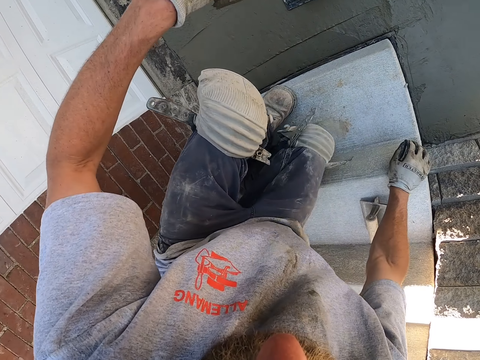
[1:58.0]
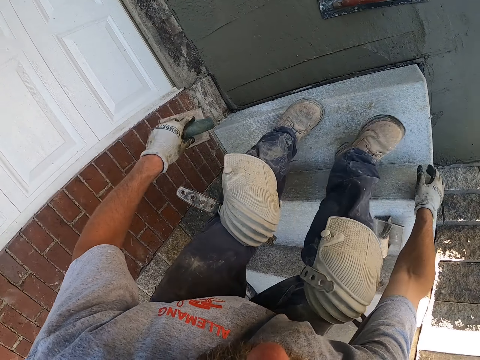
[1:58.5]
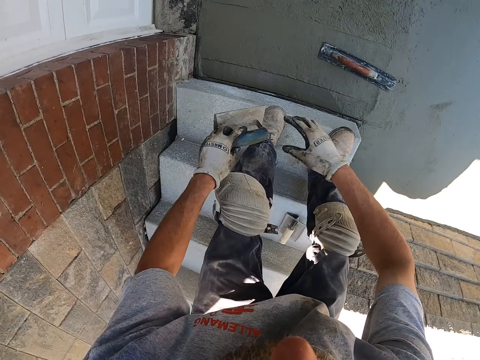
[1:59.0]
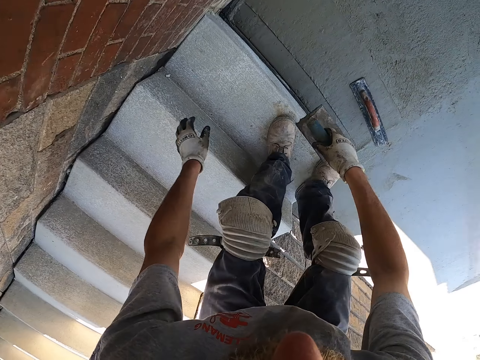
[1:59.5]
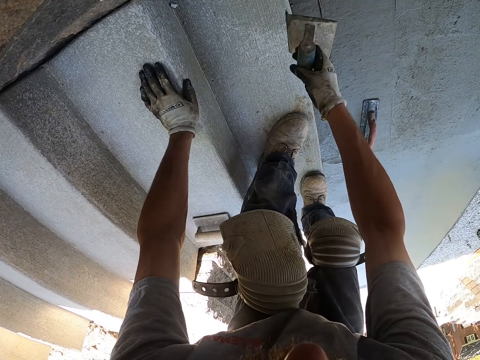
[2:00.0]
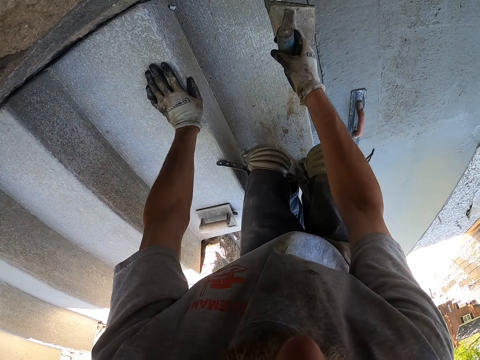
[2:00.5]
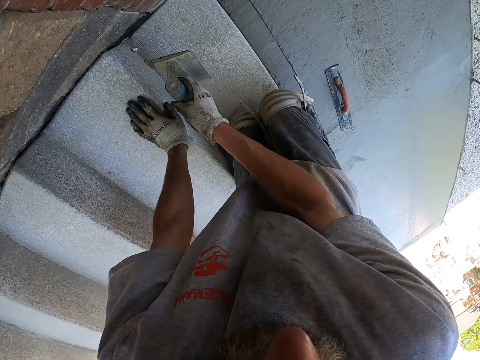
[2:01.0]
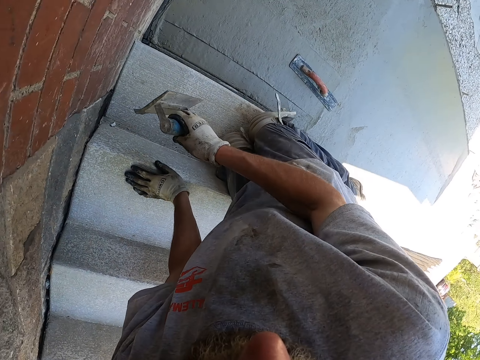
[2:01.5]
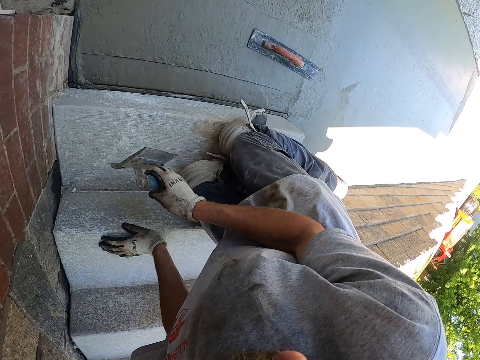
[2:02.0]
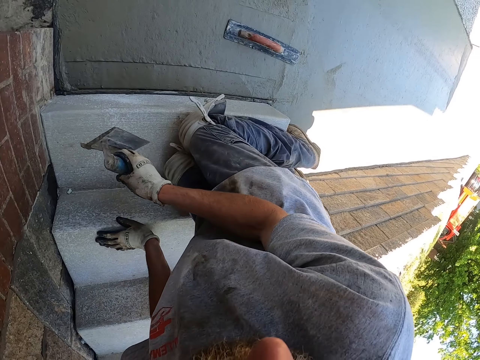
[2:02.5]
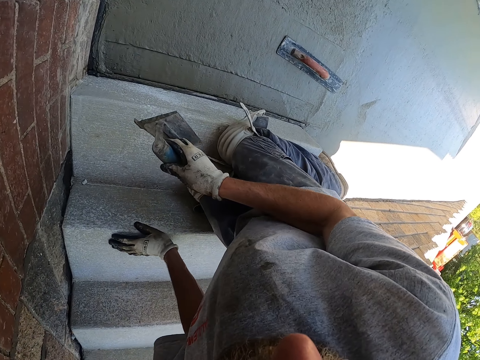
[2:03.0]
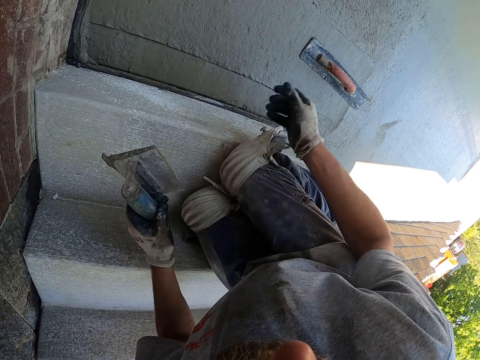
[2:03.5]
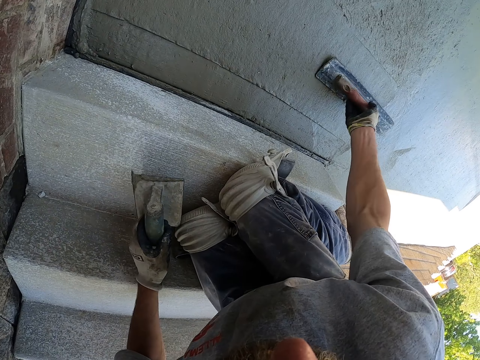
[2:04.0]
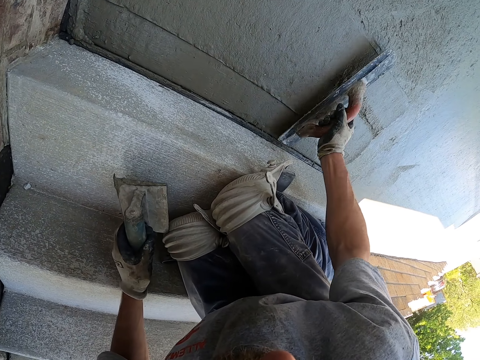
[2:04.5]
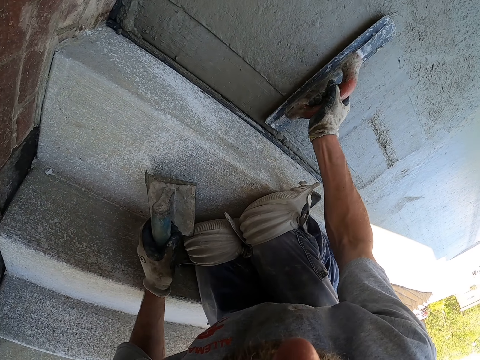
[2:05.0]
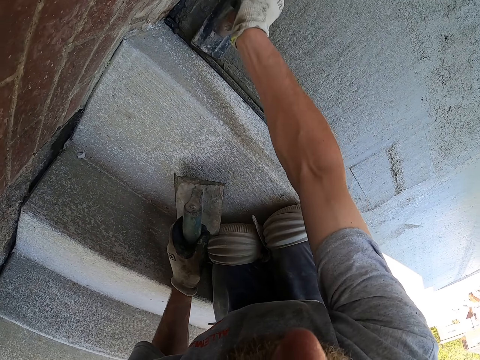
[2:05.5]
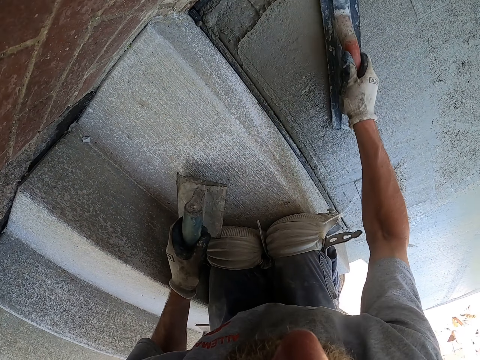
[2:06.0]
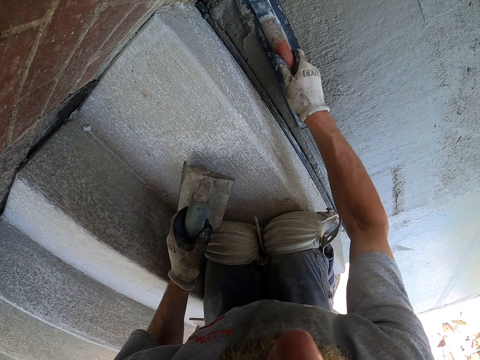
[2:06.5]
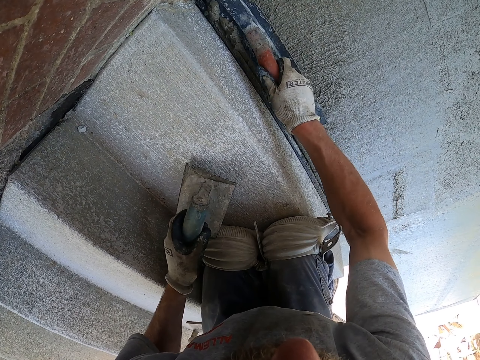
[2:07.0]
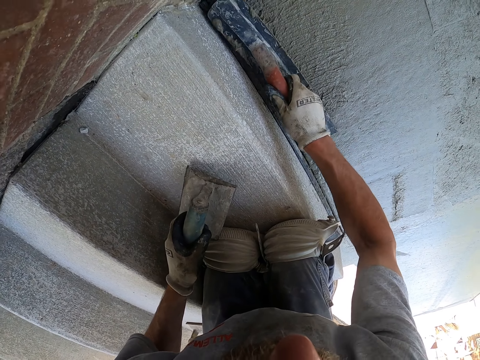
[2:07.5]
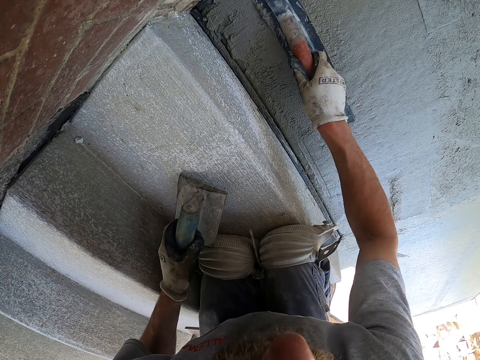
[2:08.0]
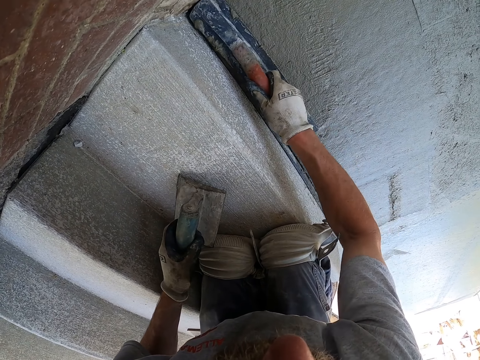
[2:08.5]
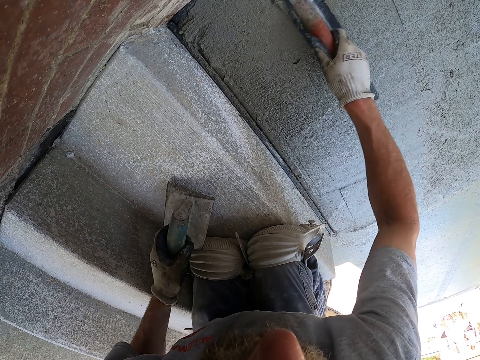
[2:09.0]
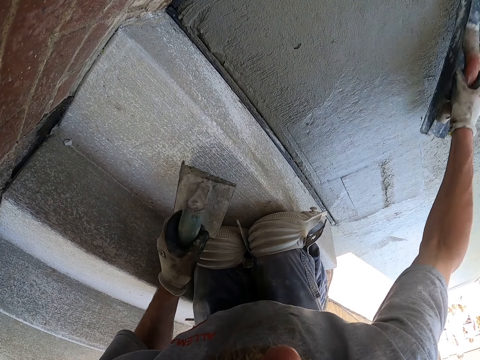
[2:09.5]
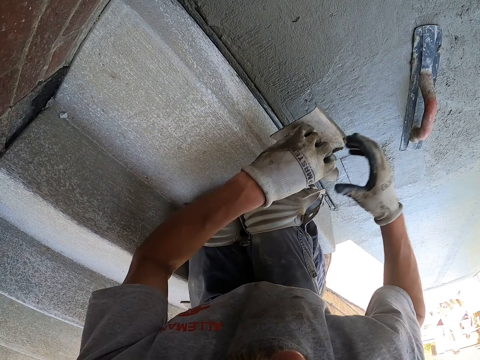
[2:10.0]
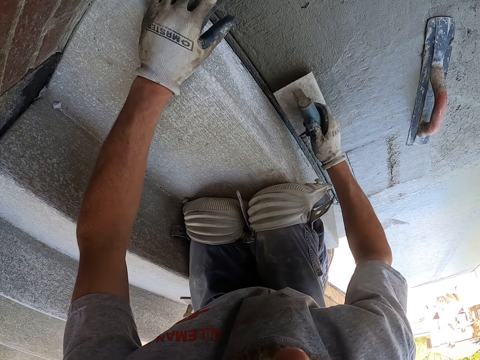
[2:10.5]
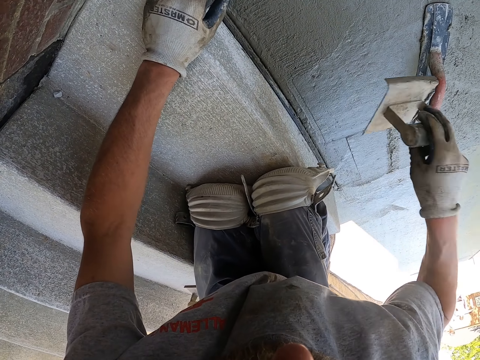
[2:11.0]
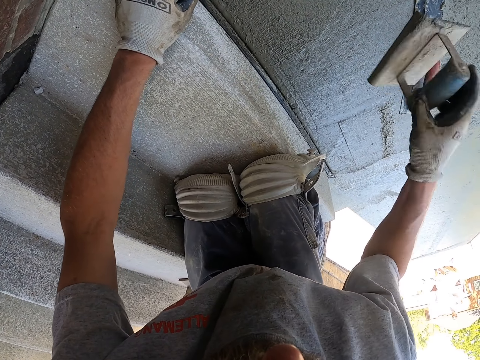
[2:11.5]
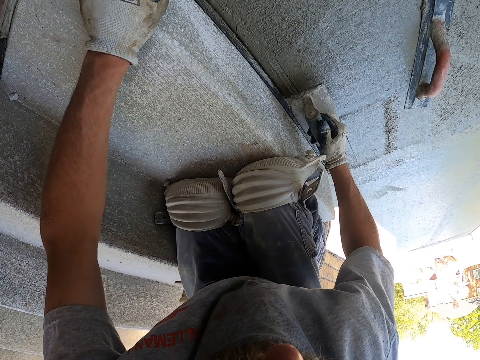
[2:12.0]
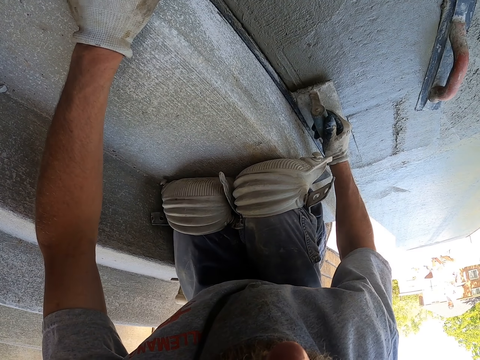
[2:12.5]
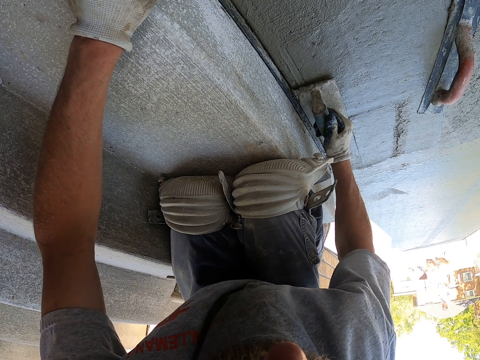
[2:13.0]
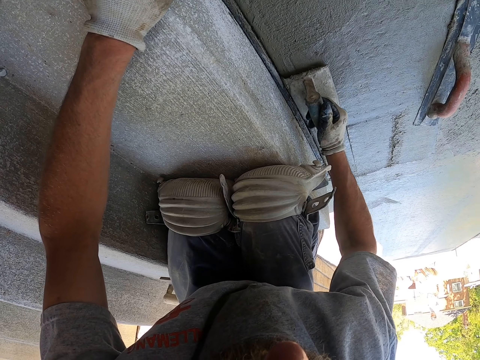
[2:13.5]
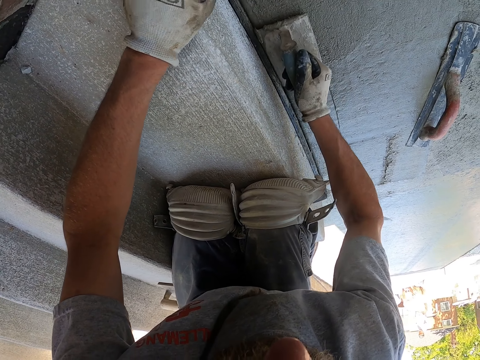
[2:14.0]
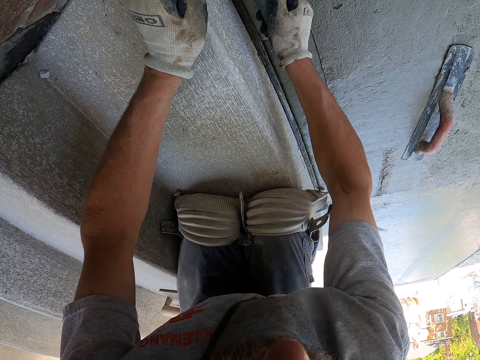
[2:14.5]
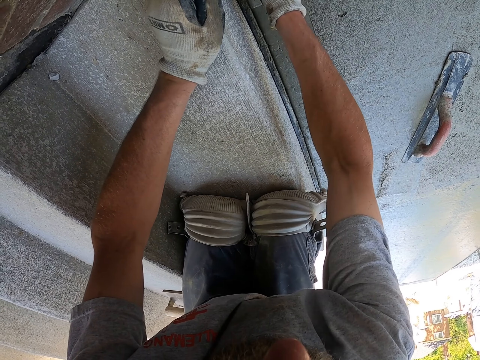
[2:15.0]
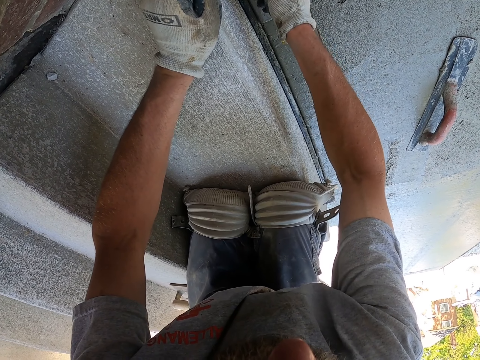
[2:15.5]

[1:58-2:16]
The camera wearer stands up from the stairs. They stare around. They kneel on the stairs. They turn. They pass the floor marker metal float in the right hand to the left hand. They pick up a metal float on the floor with the right hand. They overlay the mortar on the floor with the metal float. They put the metal float on the floor with the right hand. They pass the floor marker metal float in the left hand to the right hand. They pit the floor with the floor marker metal float.

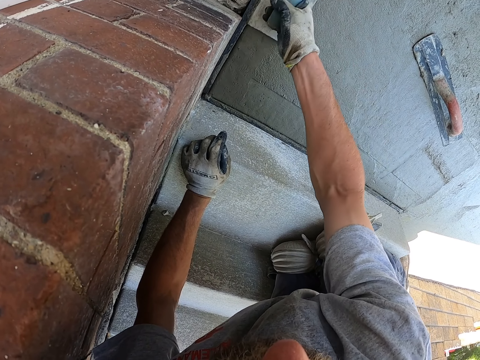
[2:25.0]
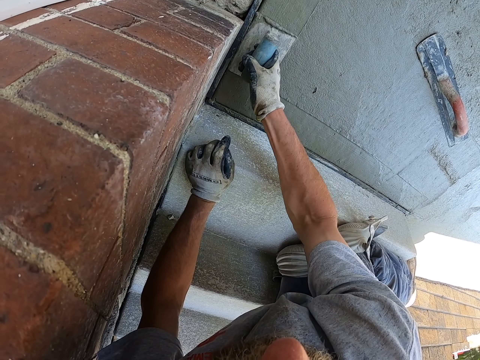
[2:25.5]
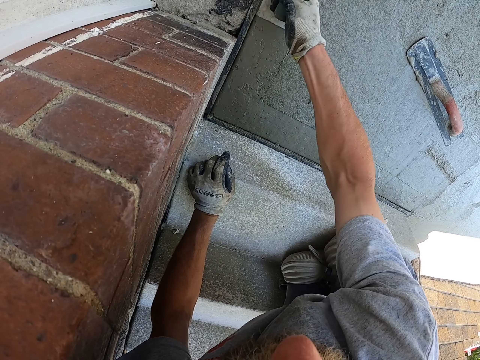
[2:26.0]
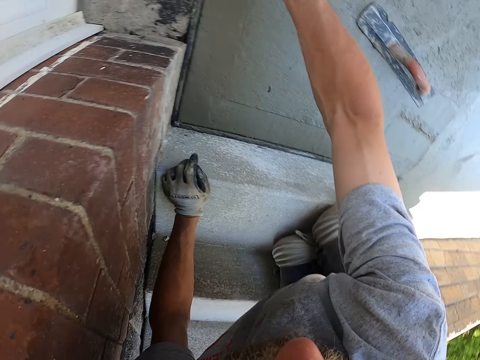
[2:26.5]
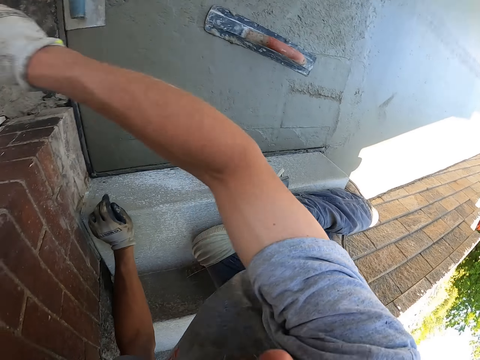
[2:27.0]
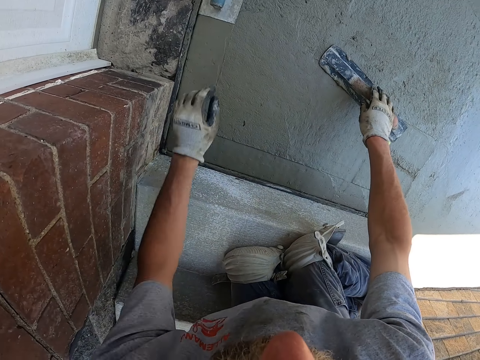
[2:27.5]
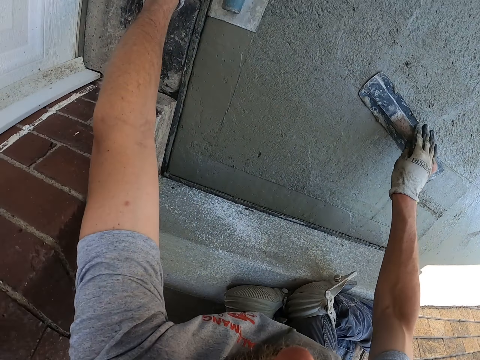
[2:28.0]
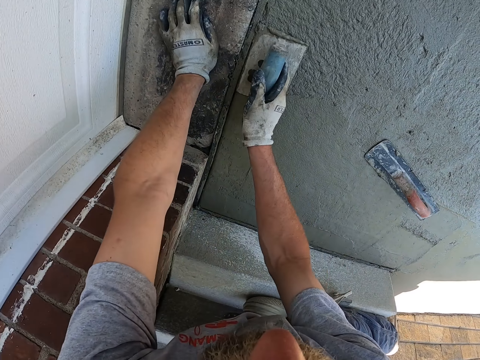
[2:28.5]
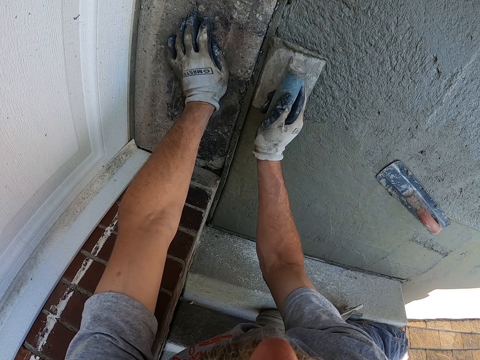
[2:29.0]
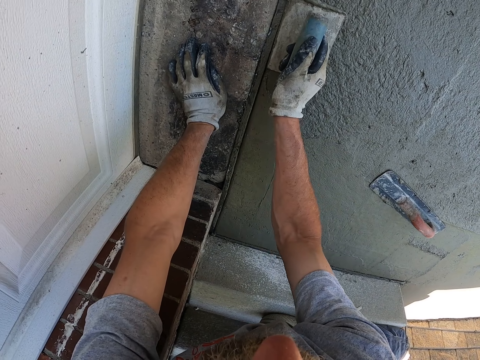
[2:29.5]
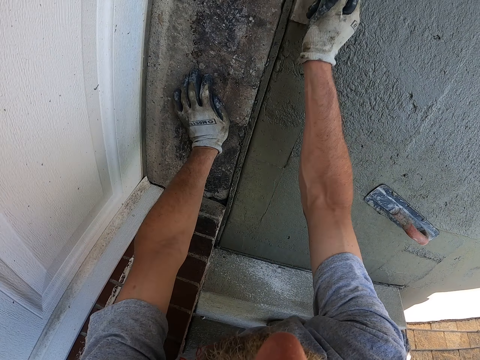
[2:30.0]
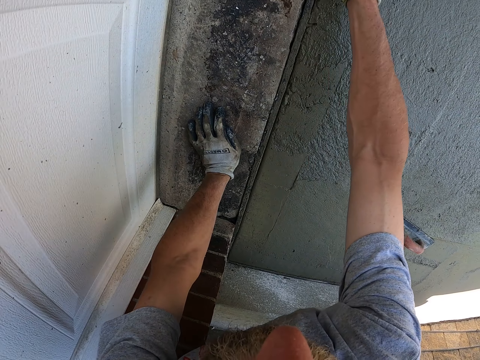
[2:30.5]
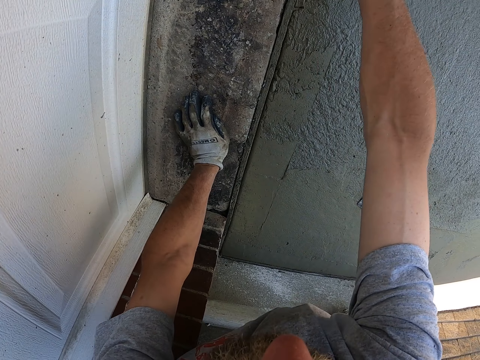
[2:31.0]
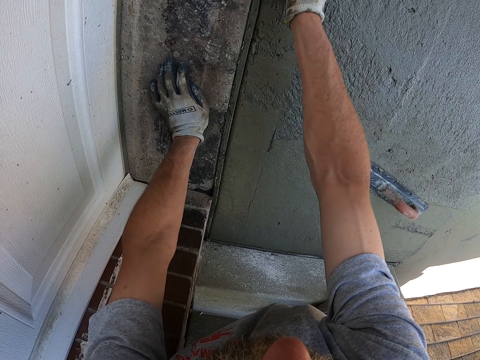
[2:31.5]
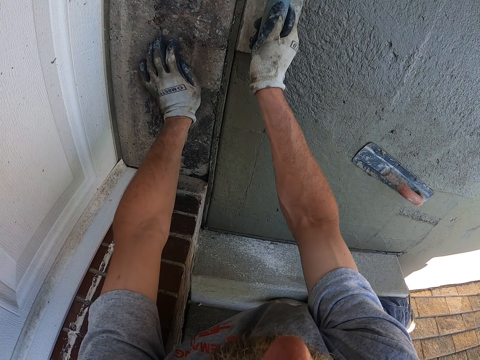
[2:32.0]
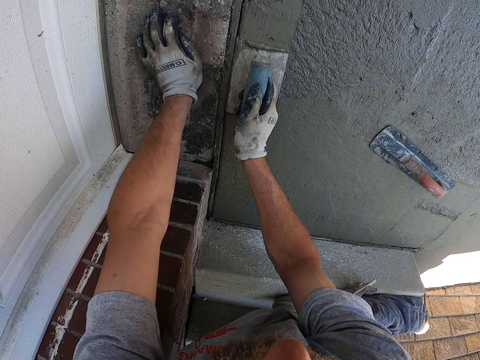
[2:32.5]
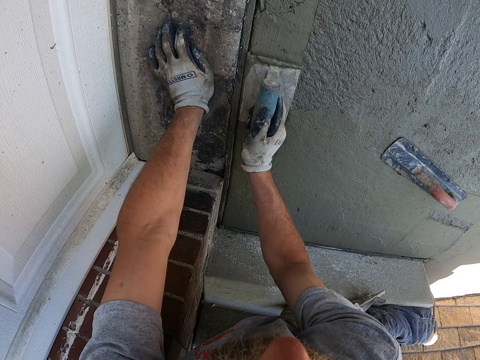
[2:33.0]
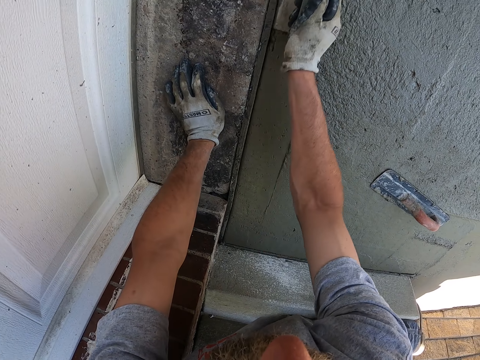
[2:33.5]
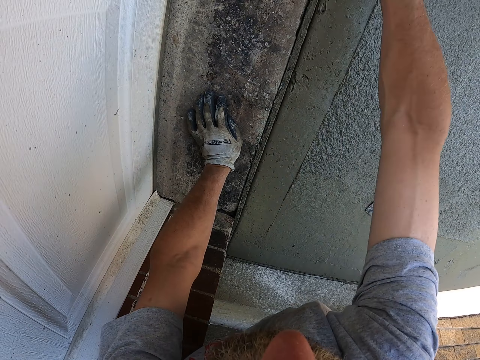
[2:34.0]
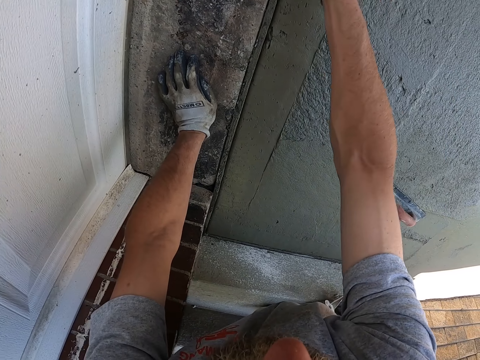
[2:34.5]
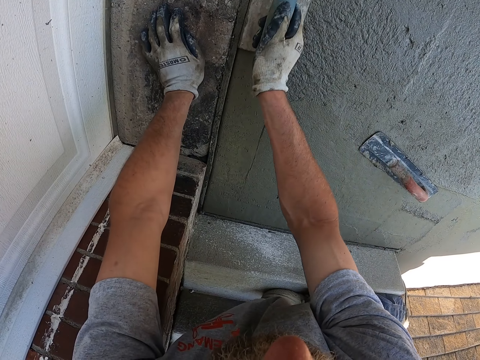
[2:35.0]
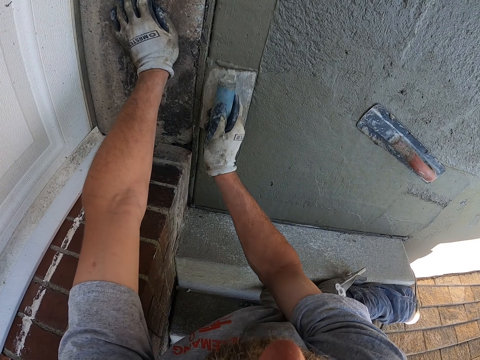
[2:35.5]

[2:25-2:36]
The camera wearer quits the floor marker metal float on the floor with the right hand. They grab a metal float on the floor with the right hand. They grab the floor marker metal float on the floor. They pit the floor with the floor marker metal float.
